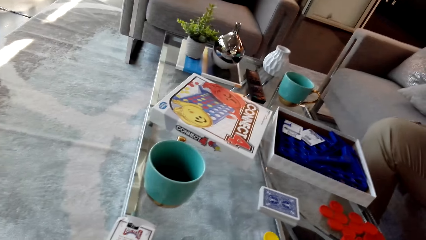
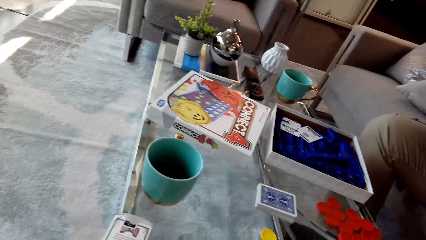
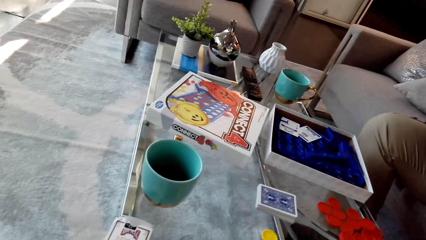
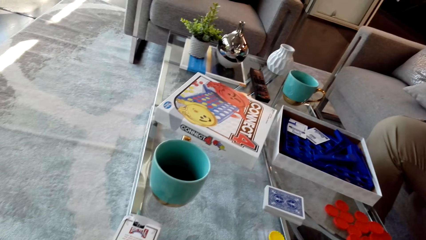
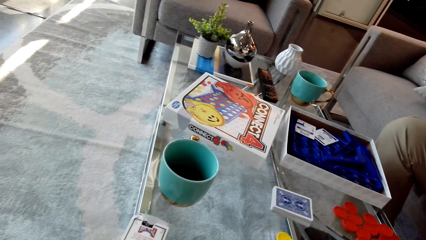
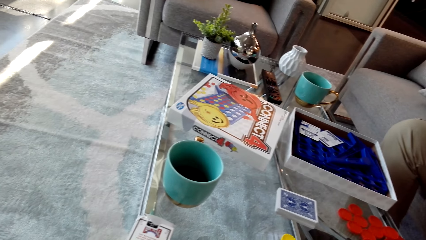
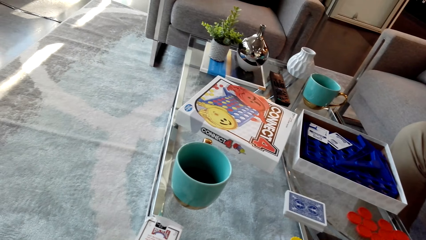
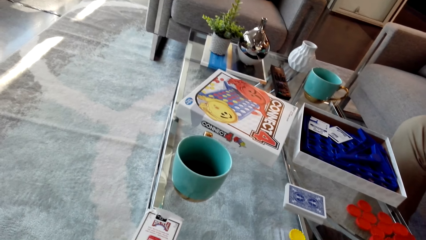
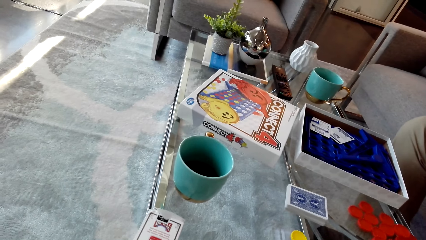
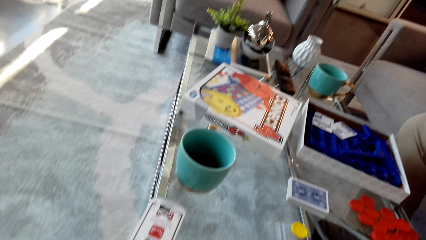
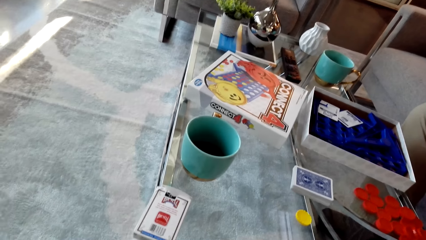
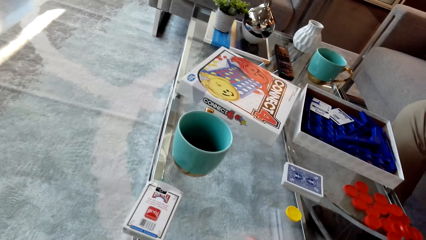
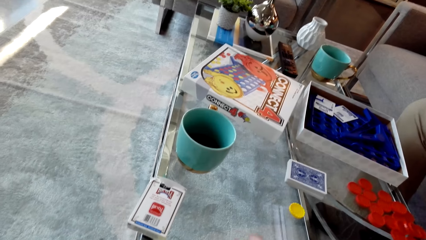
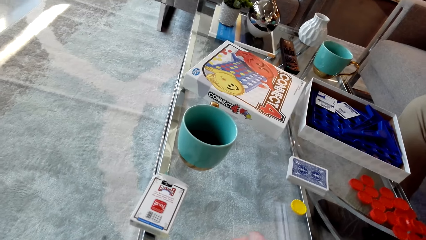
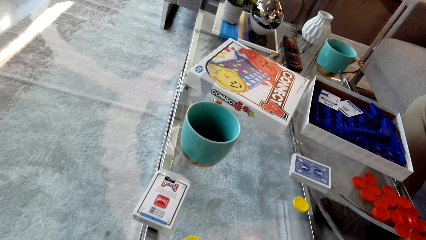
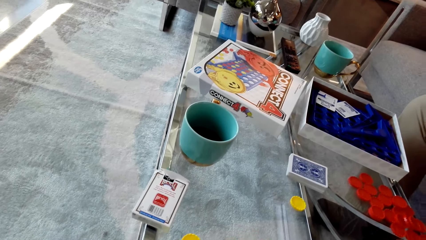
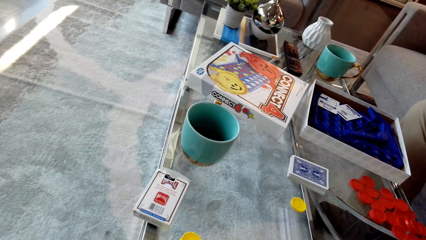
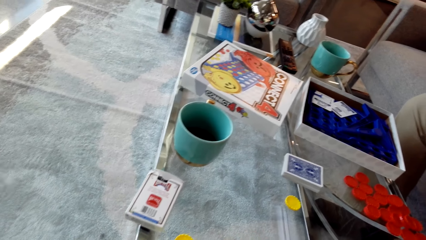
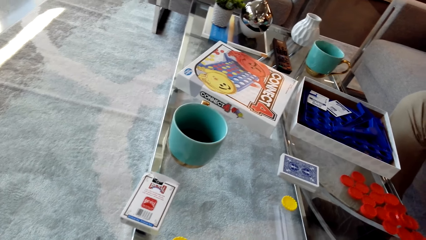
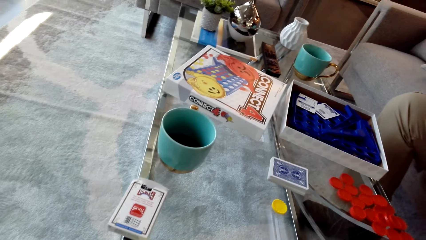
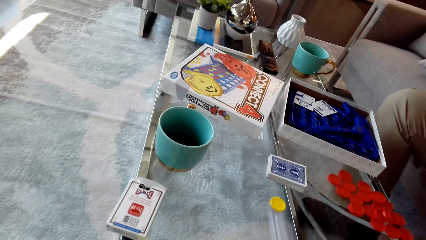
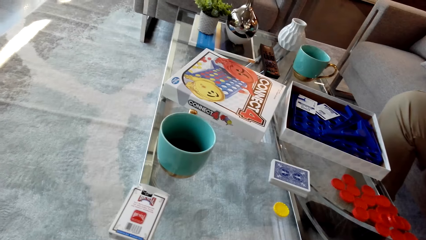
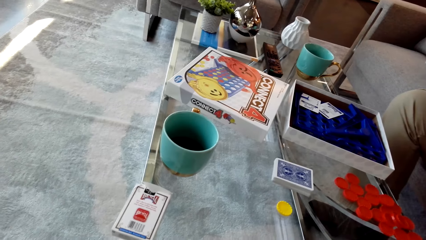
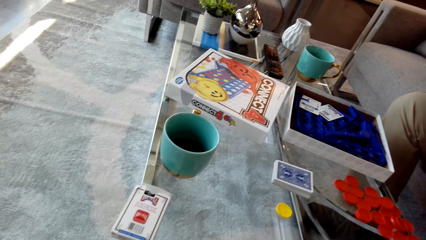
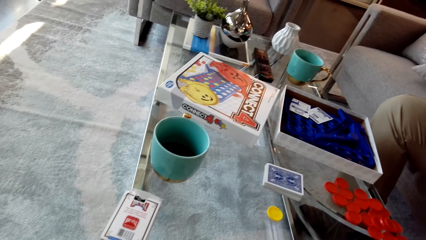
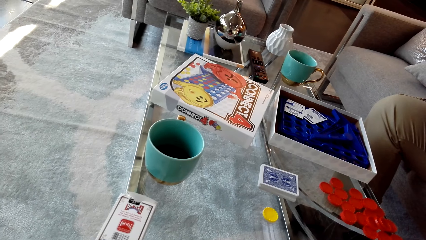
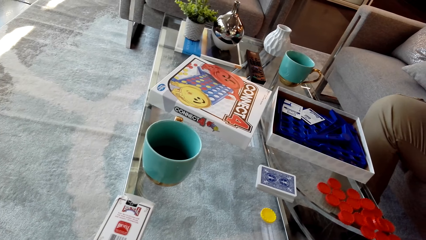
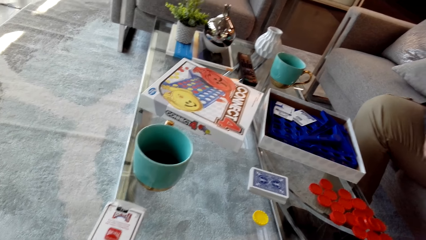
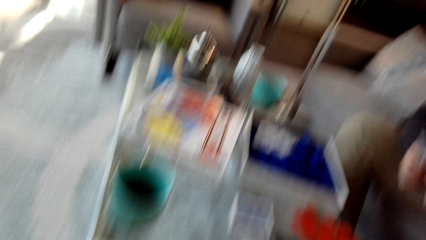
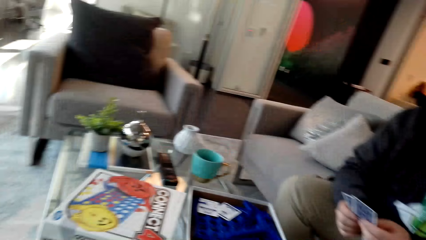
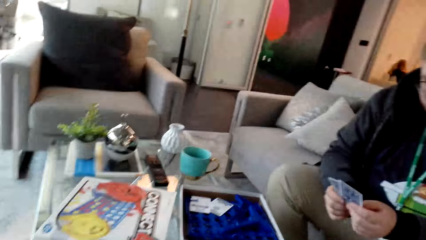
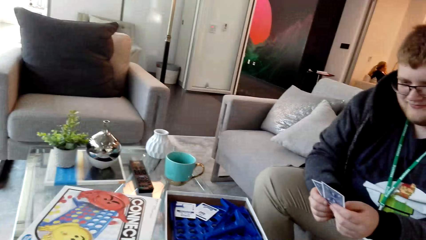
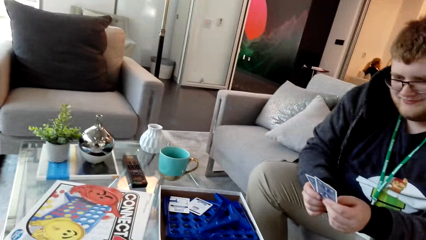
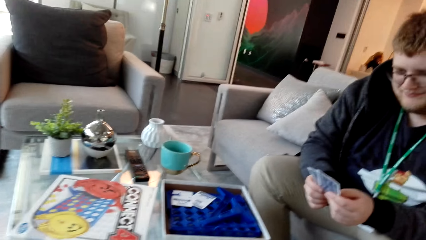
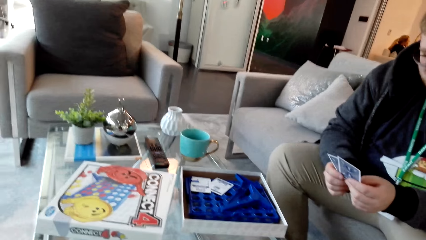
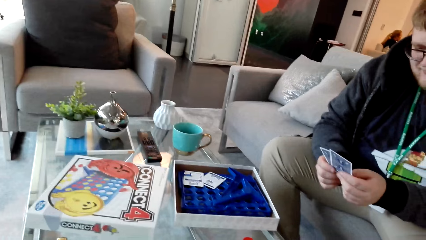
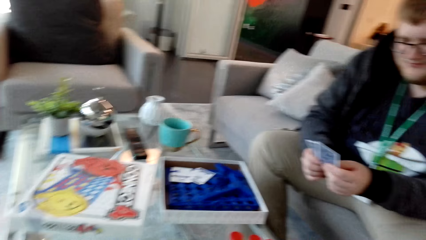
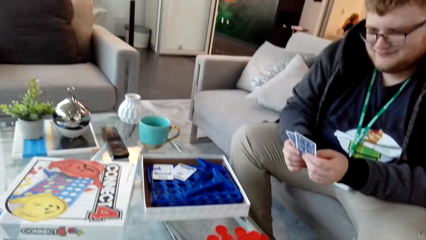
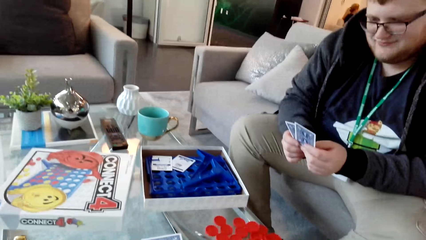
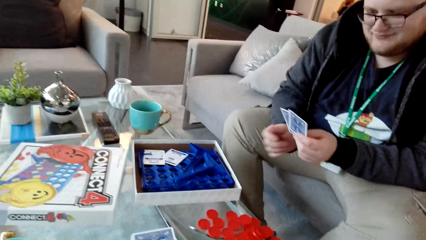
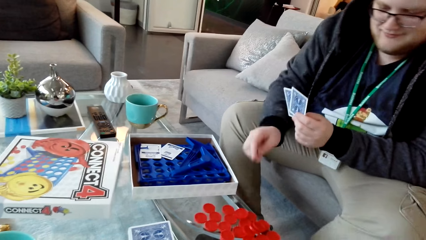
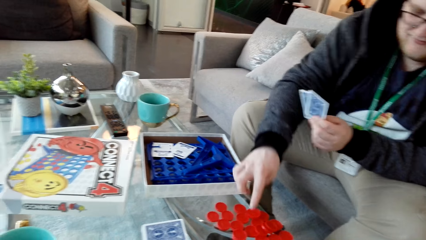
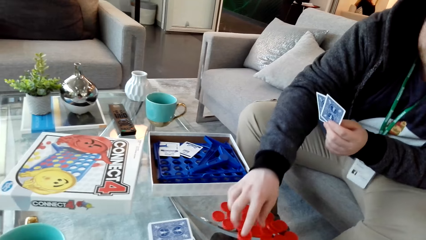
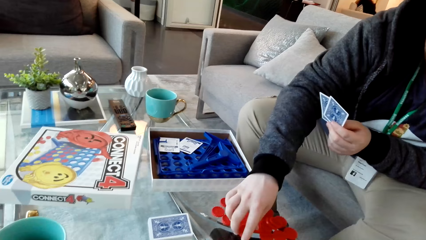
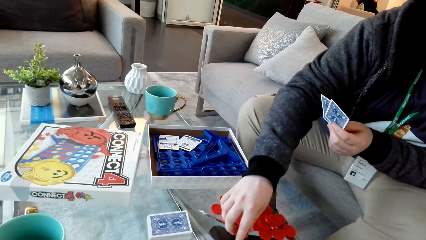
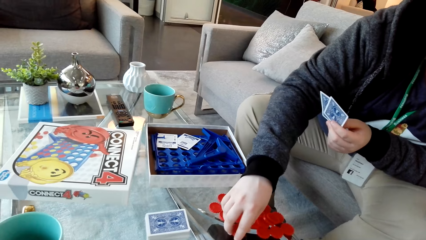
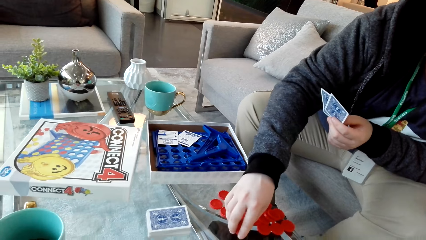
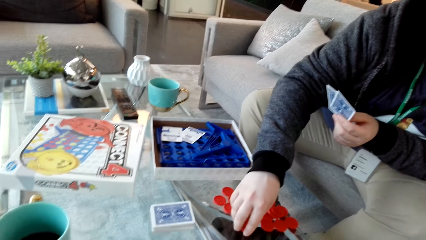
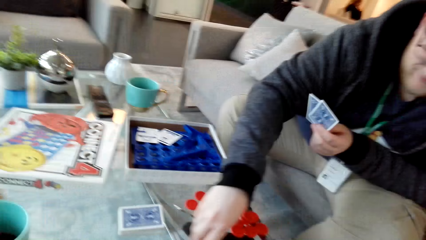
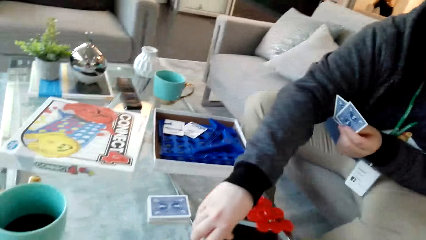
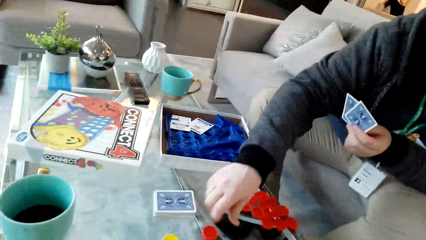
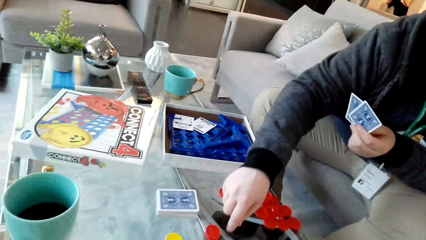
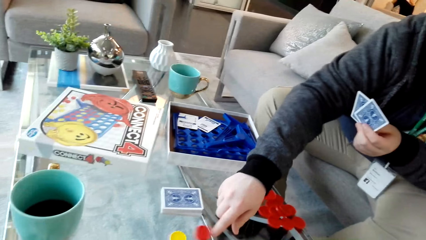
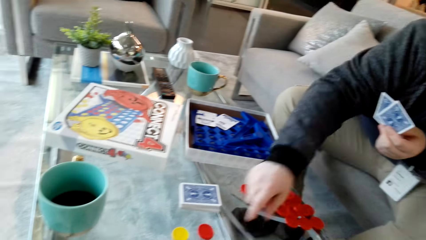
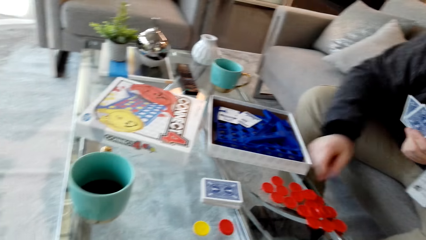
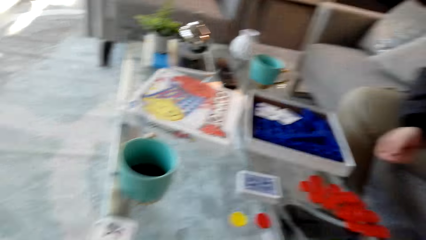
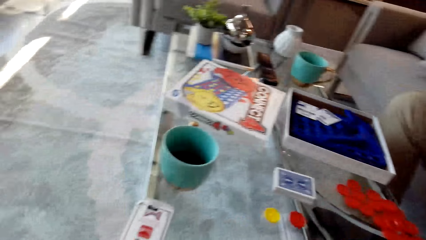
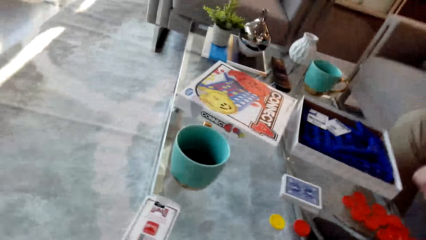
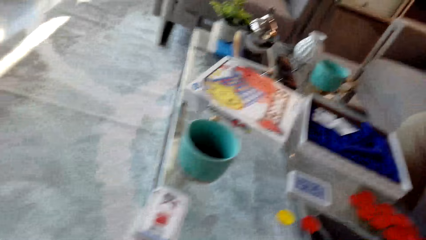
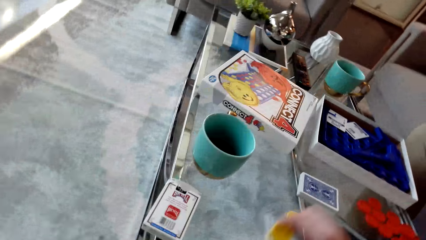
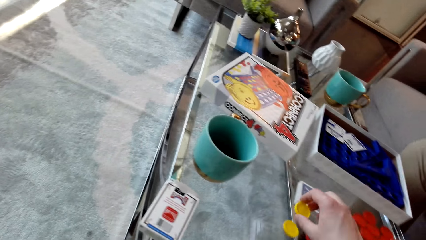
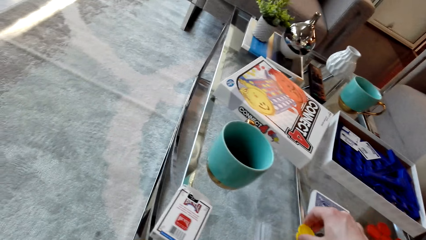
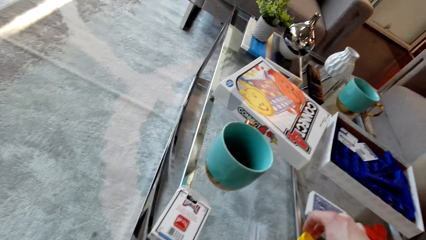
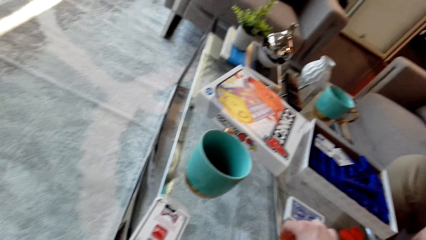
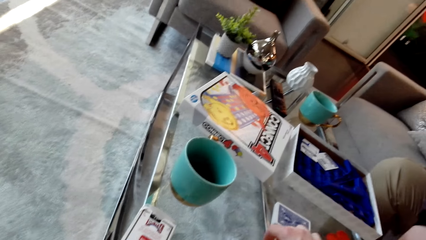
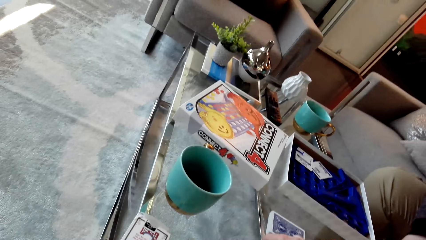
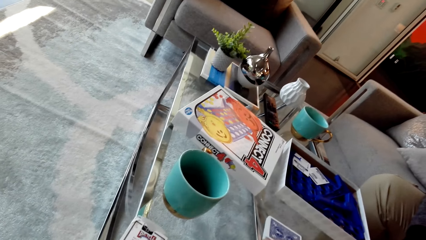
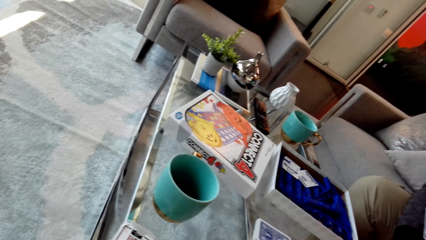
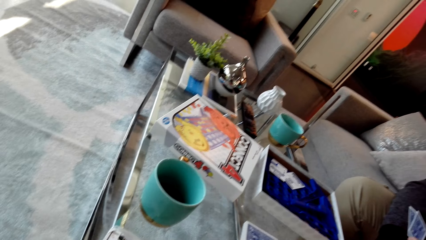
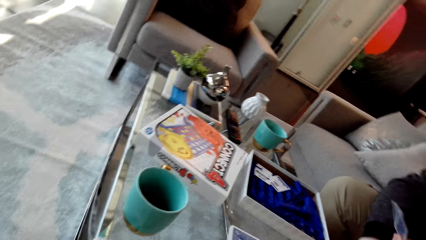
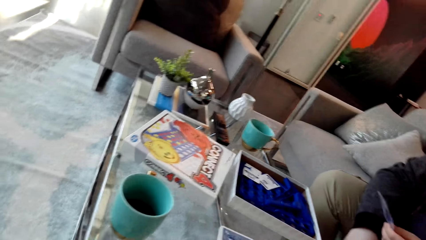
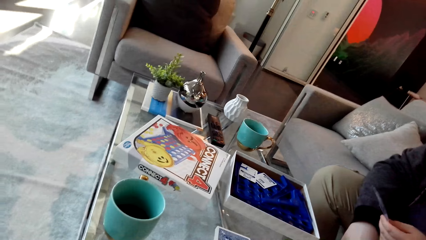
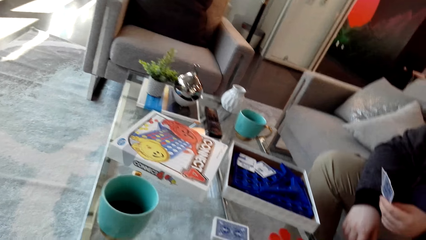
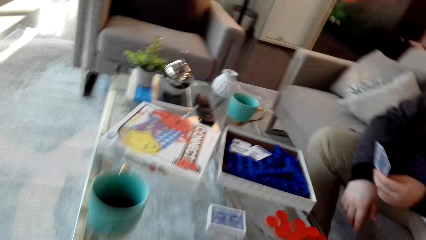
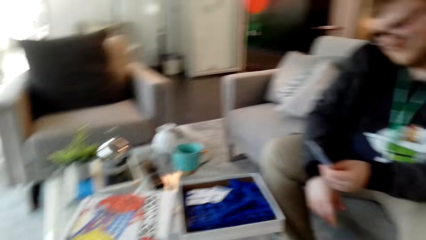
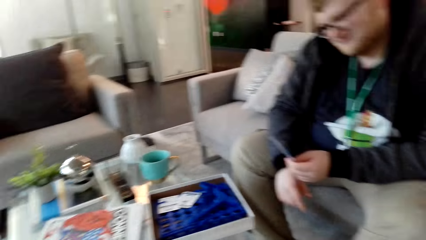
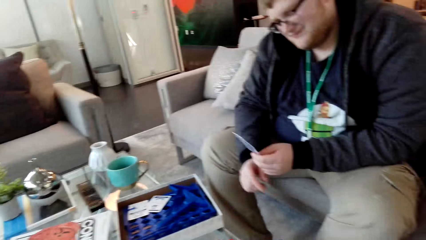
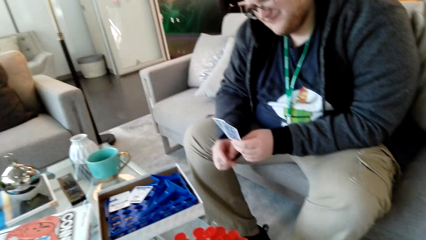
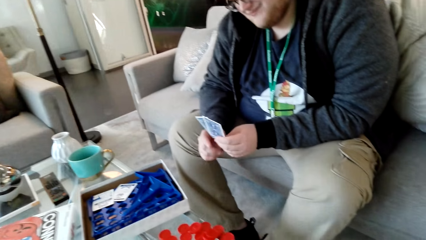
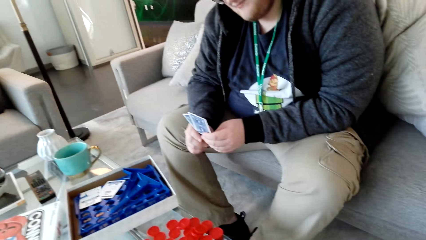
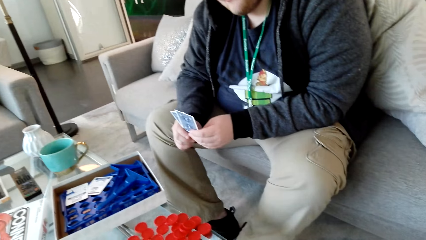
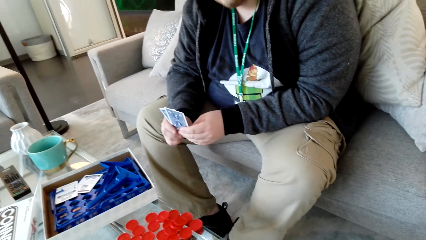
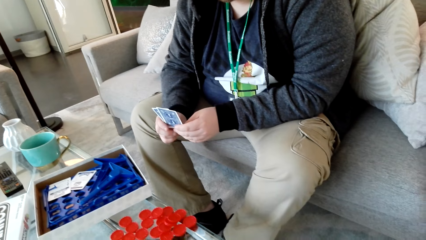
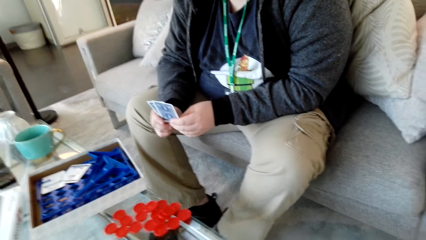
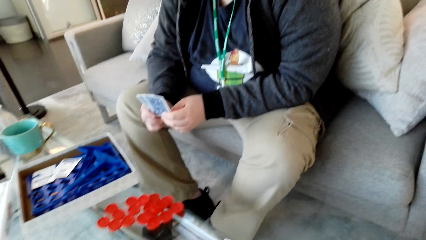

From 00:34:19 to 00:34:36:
The camera wearer talks. A man examines the cards. The man pushes a bottle top across the table. The camera wearer moves the dice. They pick up the dice and place the bottle top on the table. They look around. The man examines the card.
